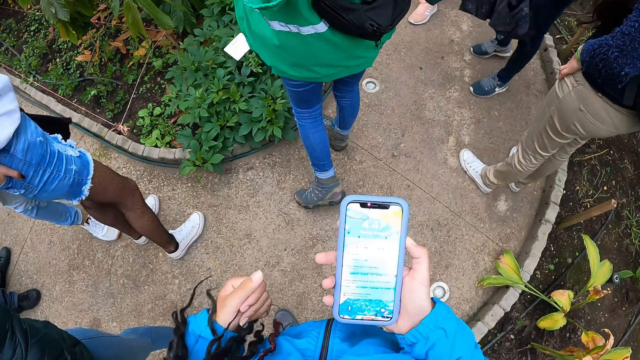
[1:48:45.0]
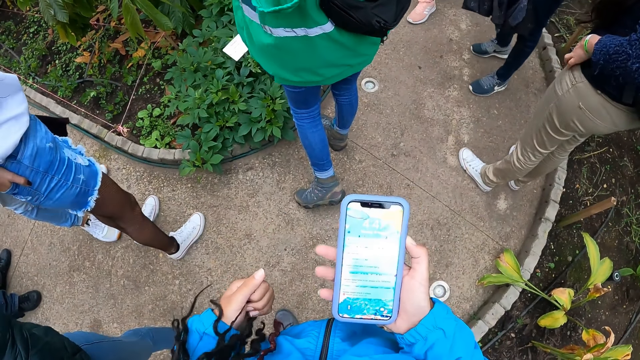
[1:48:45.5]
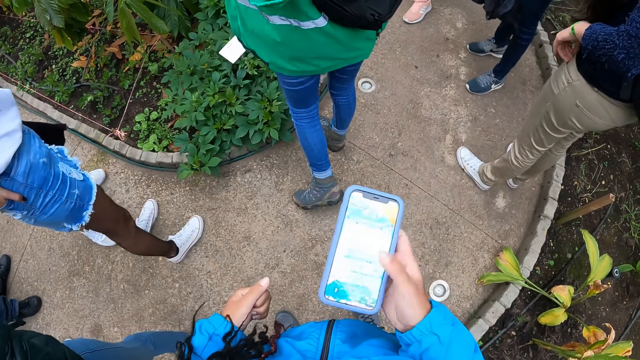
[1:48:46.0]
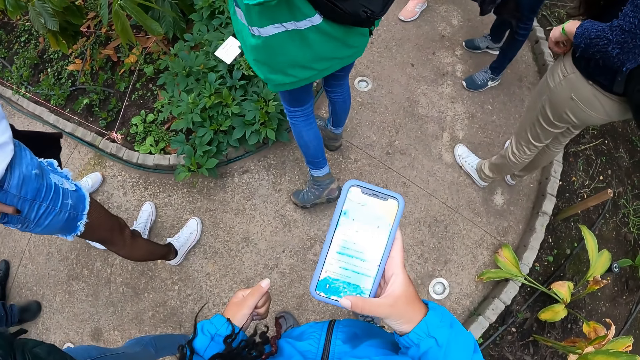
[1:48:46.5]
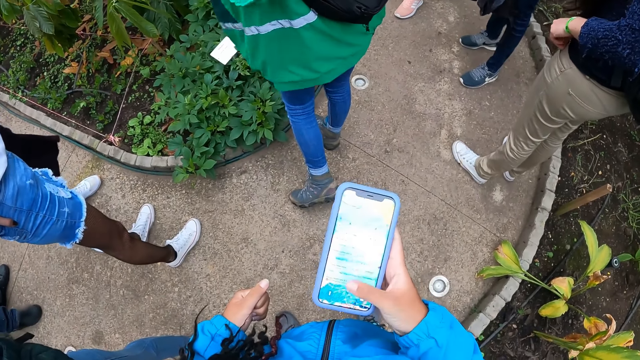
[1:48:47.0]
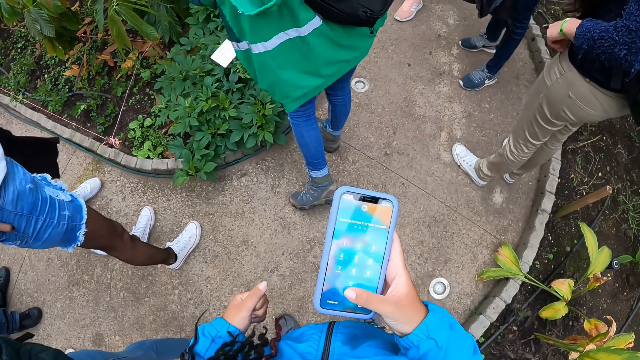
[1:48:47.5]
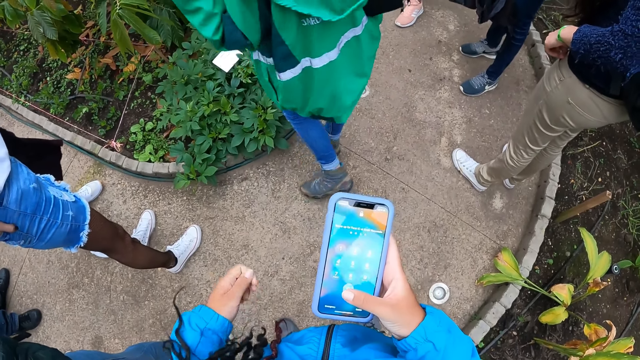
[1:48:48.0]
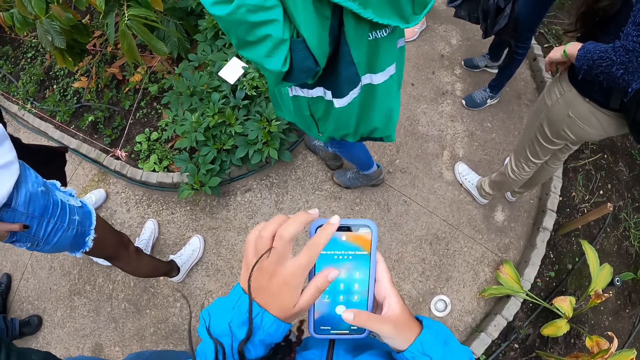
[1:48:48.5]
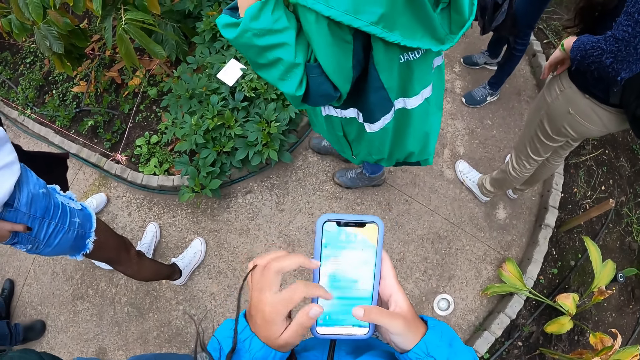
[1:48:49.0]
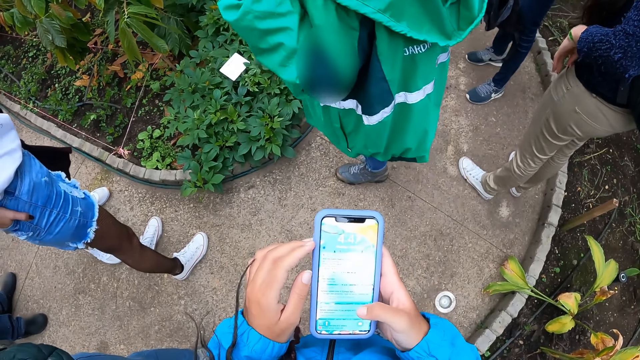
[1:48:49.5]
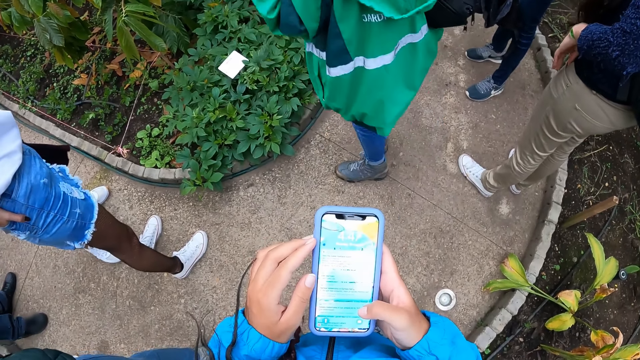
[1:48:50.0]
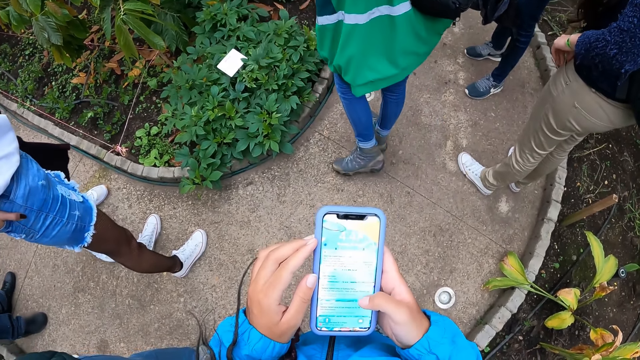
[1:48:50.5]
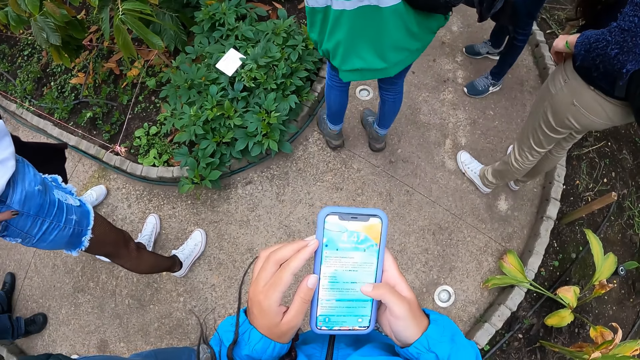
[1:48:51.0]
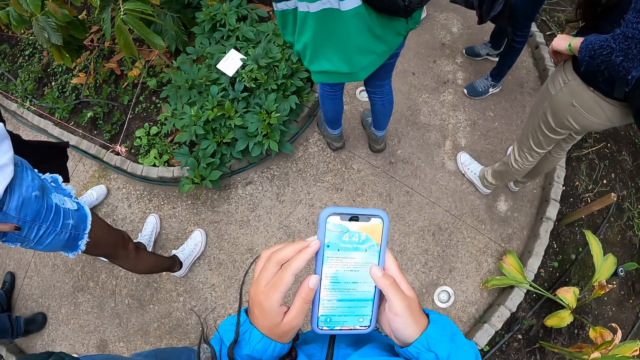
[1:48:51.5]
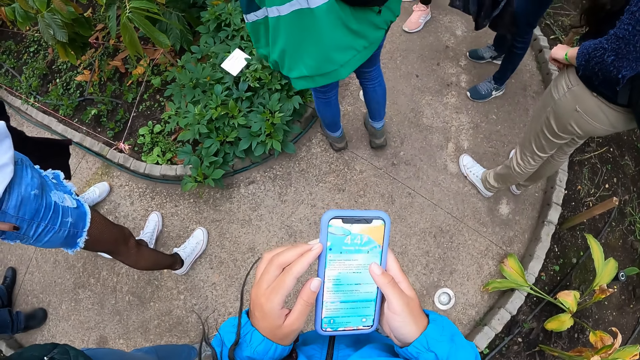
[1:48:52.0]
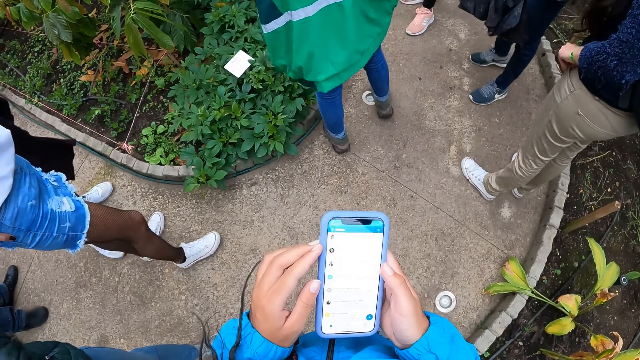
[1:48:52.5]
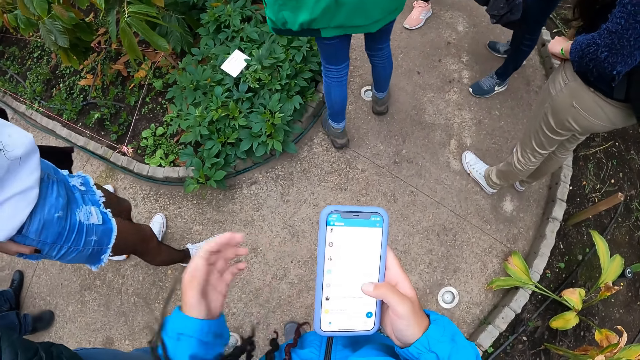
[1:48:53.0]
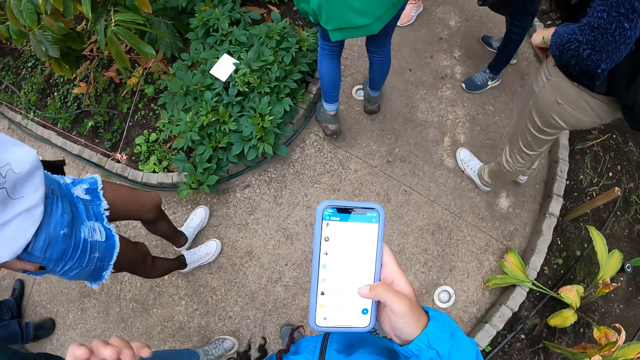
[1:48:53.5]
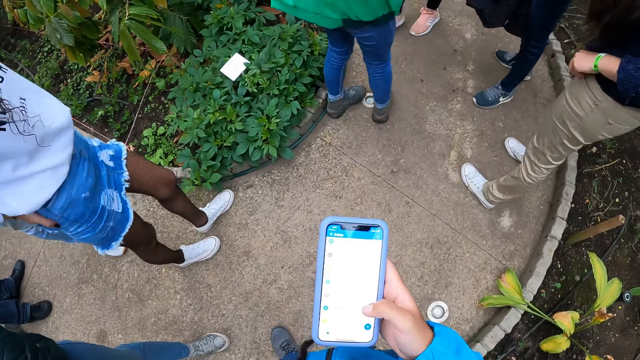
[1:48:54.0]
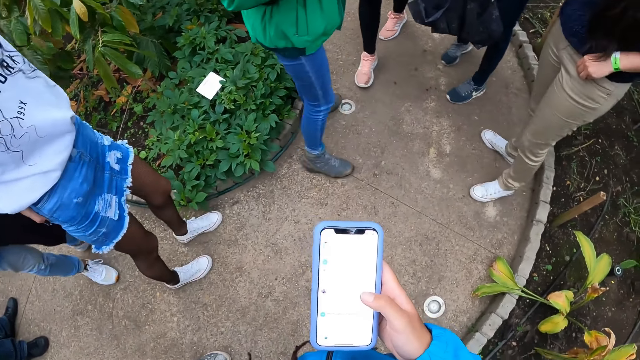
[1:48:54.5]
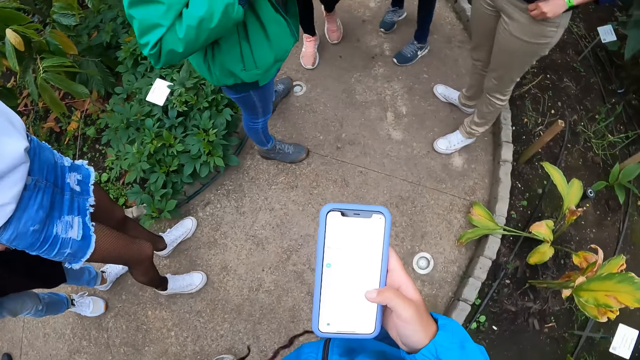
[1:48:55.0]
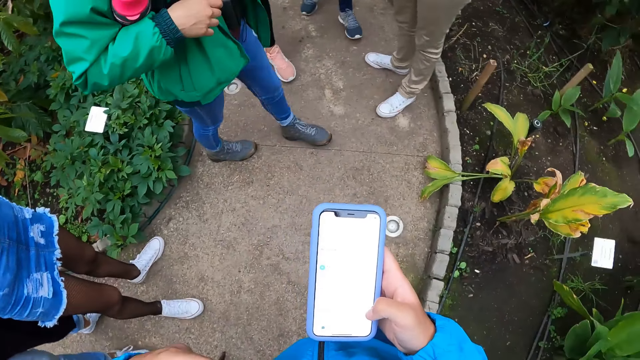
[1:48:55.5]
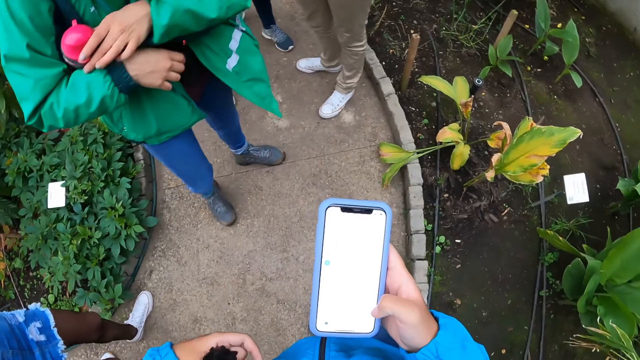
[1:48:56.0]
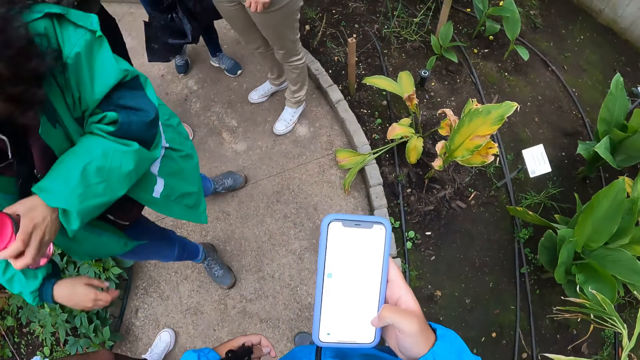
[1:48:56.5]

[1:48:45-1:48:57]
The camera wearer scrolls the phone. She operates the phone with her right hand.

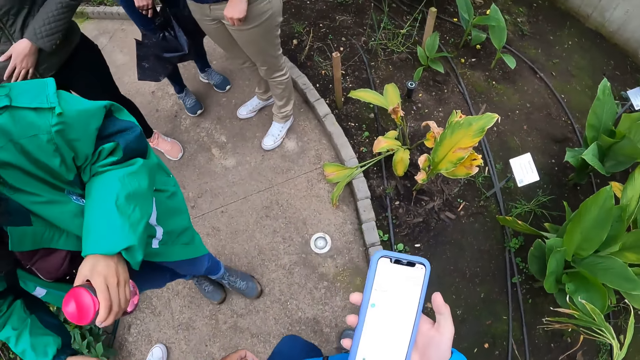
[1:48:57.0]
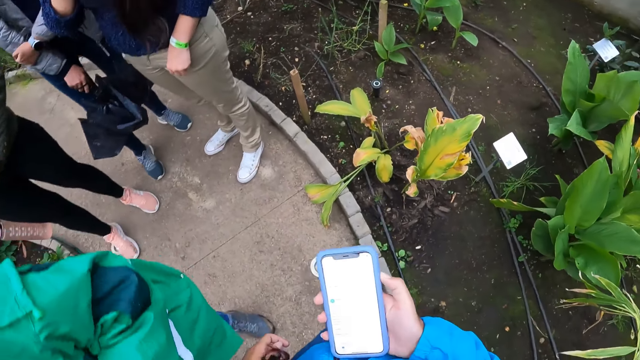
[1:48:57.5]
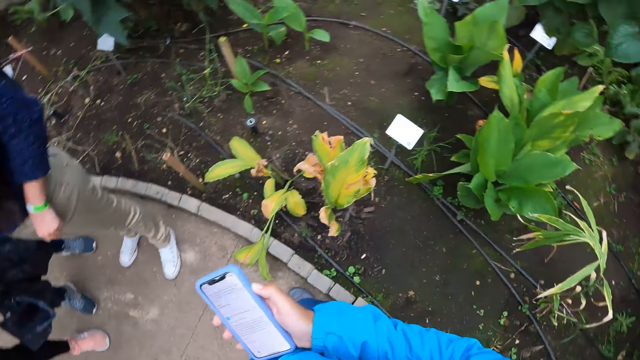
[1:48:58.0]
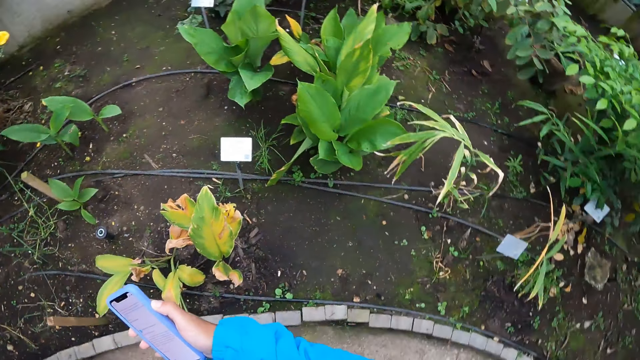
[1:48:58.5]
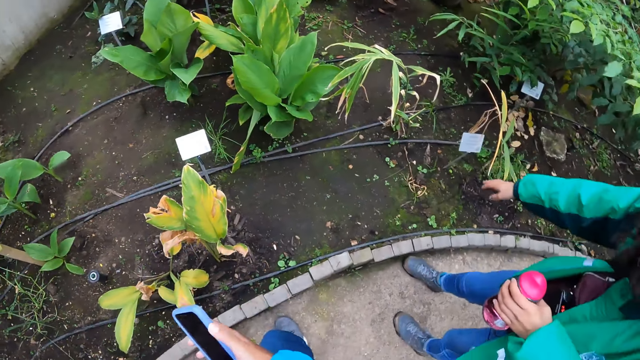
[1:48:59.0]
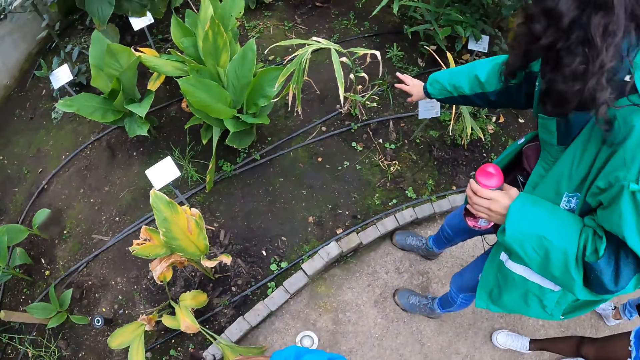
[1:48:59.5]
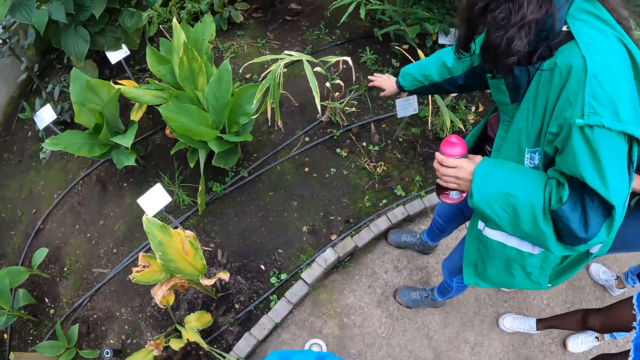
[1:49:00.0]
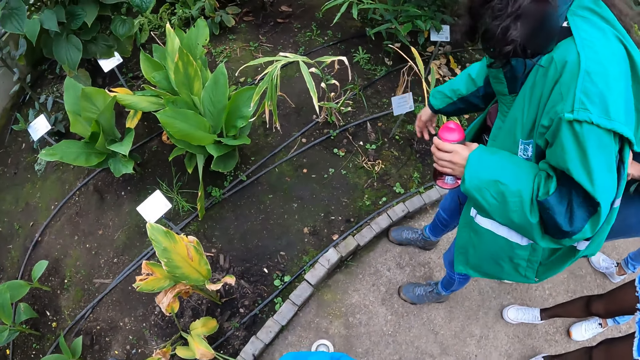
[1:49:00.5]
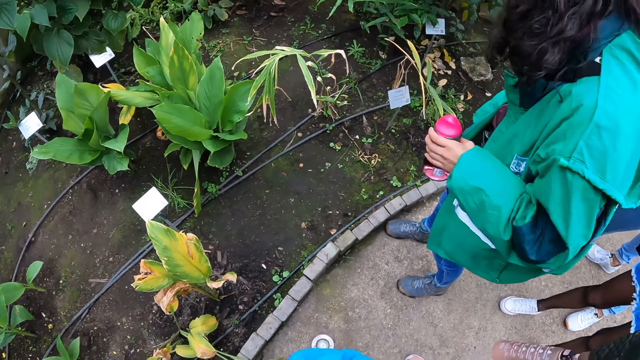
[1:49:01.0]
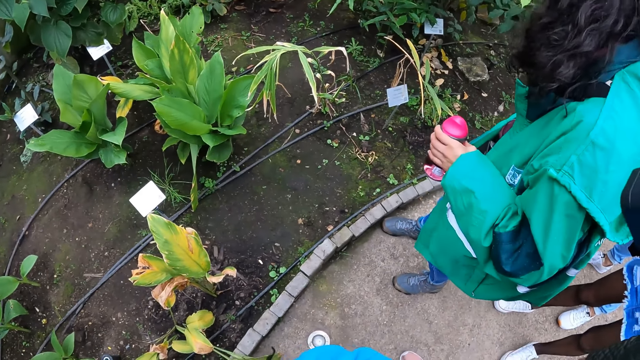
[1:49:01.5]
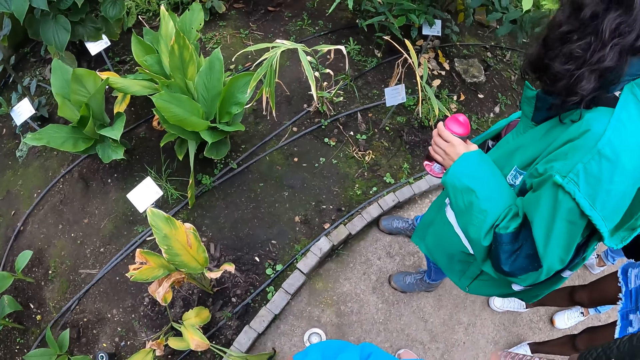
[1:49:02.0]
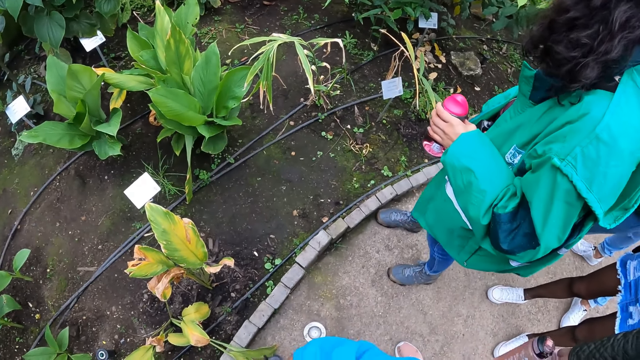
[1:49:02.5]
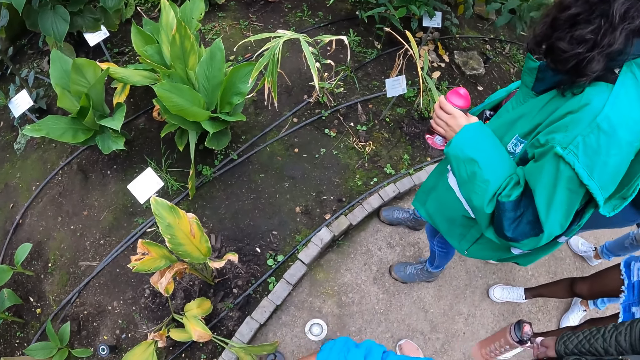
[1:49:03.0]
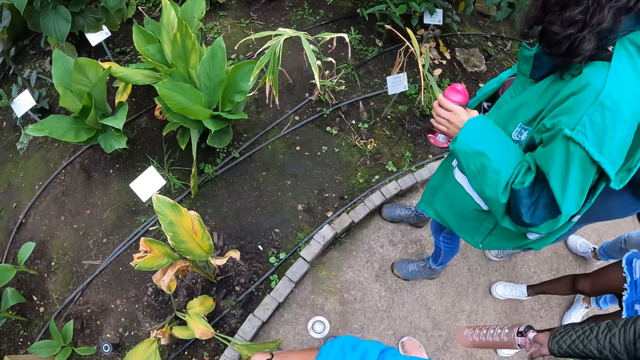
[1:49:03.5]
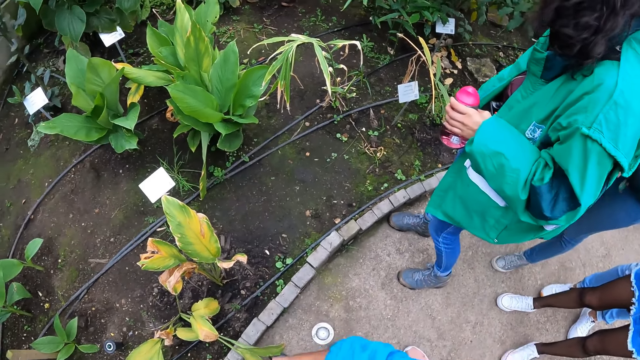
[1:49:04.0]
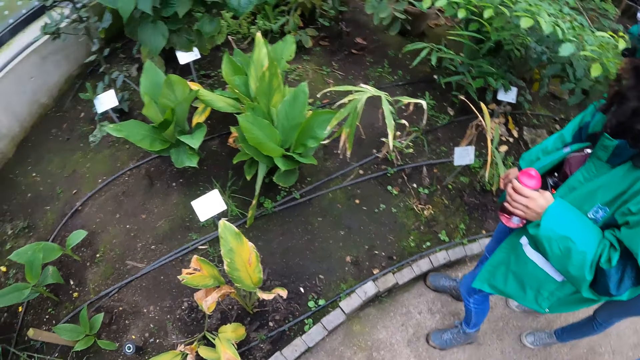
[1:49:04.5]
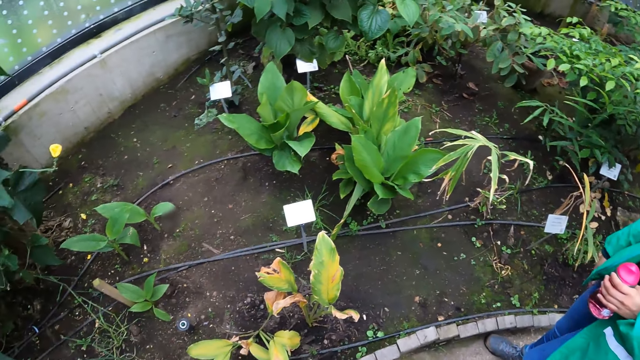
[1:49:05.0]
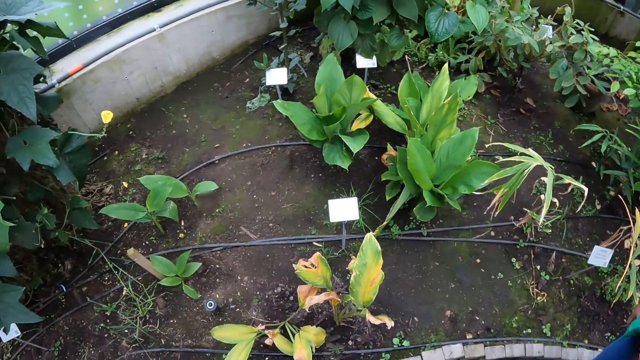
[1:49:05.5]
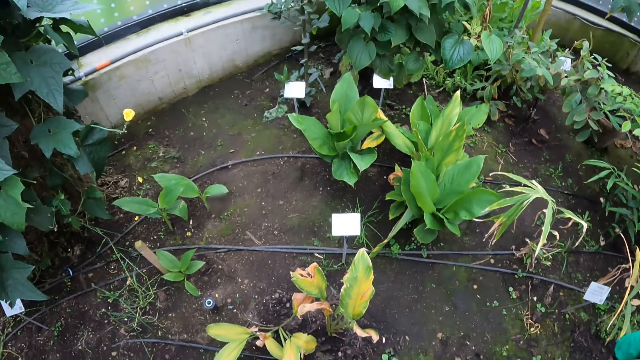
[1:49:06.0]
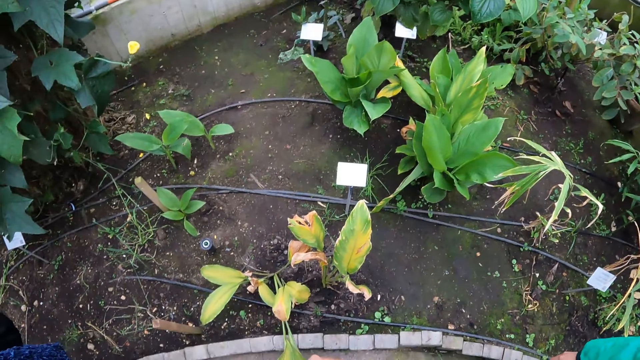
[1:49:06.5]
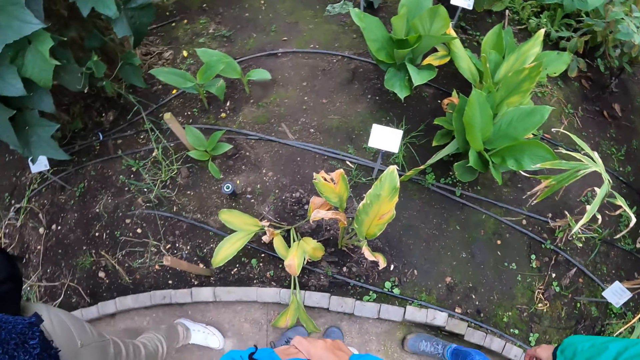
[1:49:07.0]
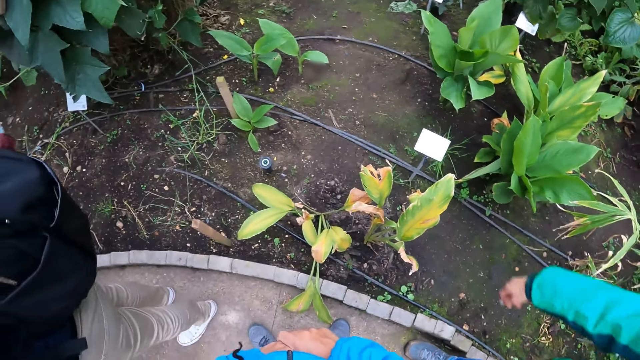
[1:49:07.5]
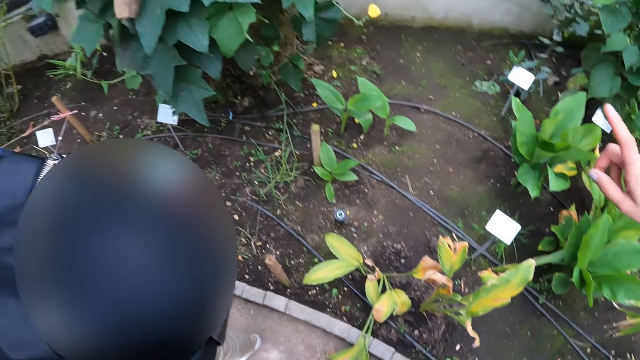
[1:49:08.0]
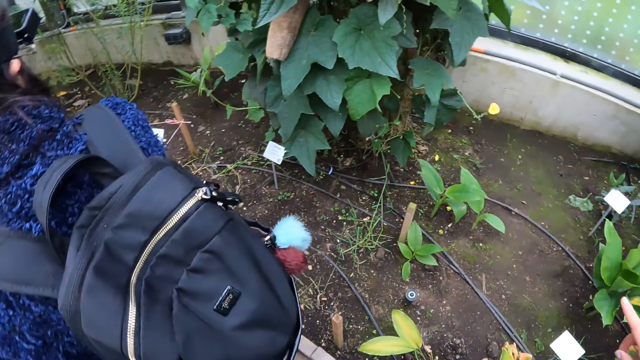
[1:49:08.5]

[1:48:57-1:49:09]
The camera wearer looks around the field.
